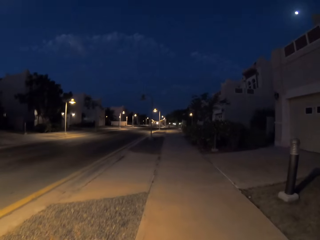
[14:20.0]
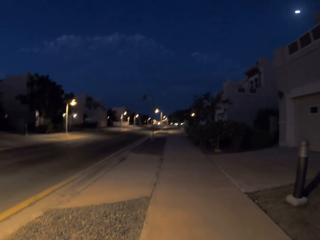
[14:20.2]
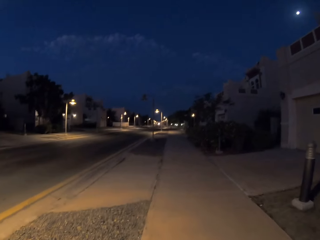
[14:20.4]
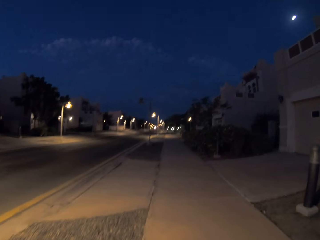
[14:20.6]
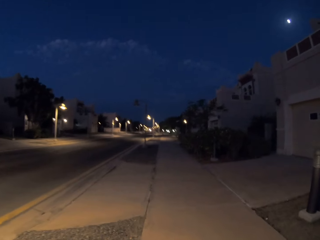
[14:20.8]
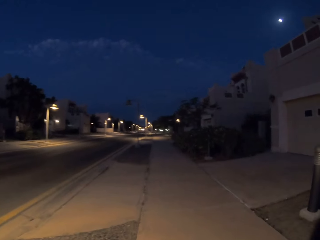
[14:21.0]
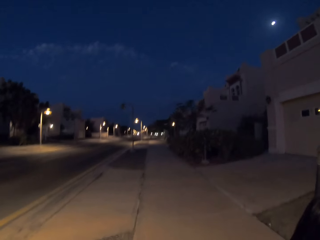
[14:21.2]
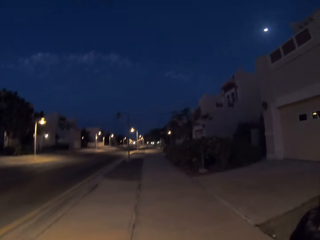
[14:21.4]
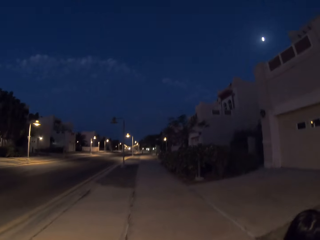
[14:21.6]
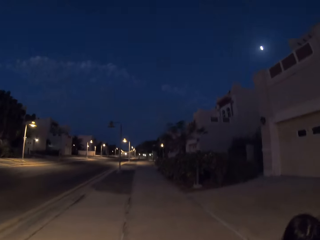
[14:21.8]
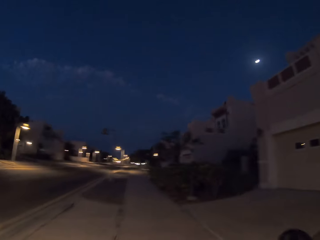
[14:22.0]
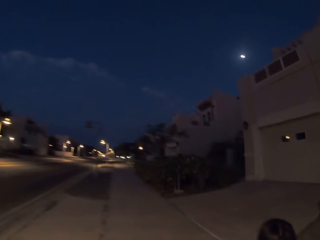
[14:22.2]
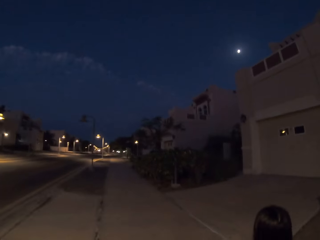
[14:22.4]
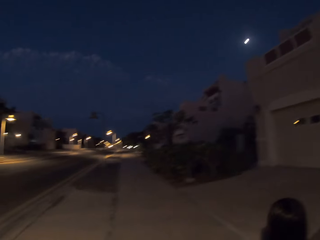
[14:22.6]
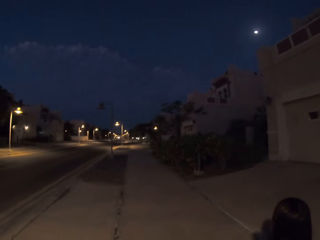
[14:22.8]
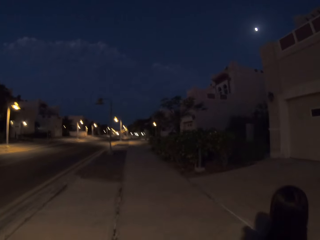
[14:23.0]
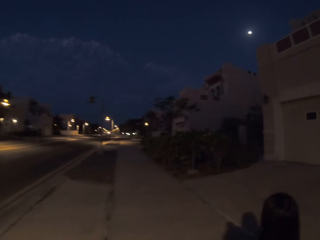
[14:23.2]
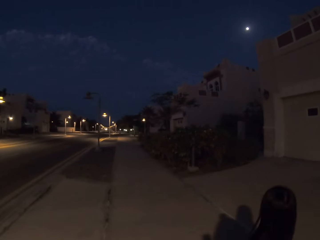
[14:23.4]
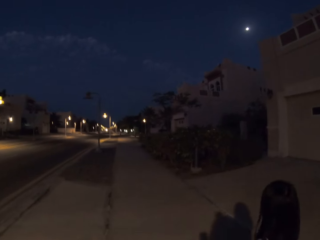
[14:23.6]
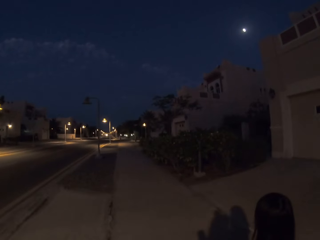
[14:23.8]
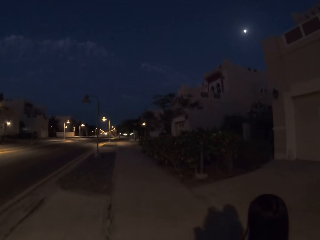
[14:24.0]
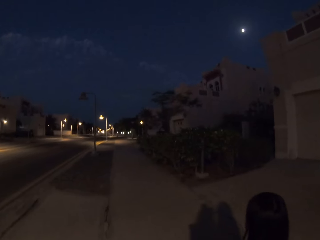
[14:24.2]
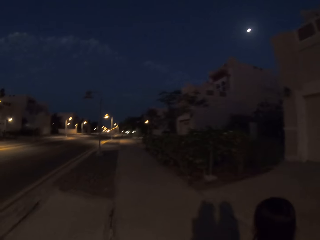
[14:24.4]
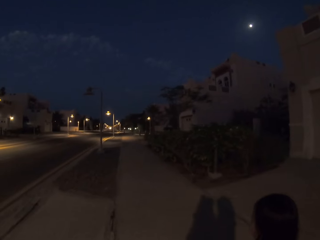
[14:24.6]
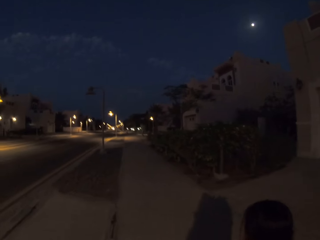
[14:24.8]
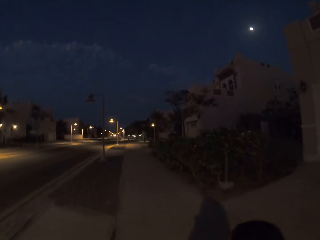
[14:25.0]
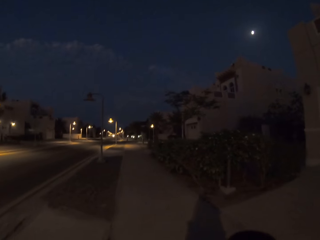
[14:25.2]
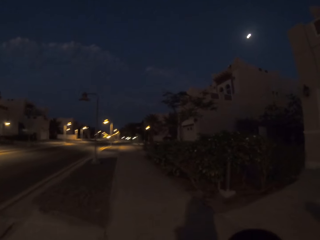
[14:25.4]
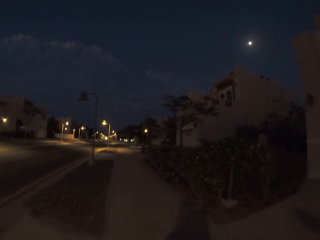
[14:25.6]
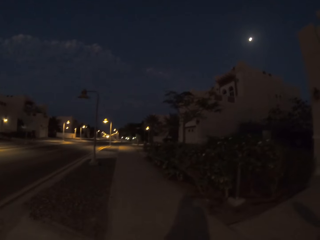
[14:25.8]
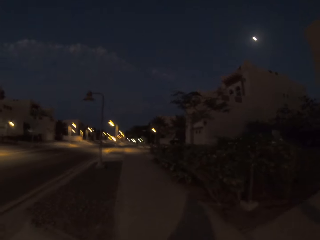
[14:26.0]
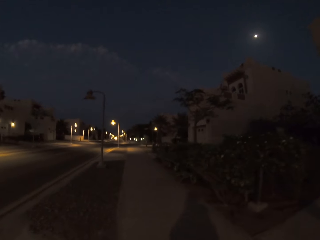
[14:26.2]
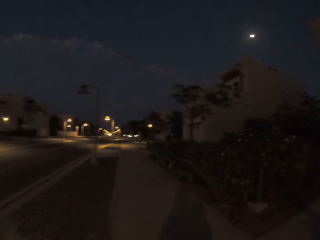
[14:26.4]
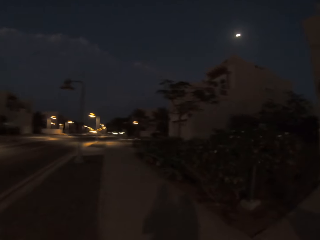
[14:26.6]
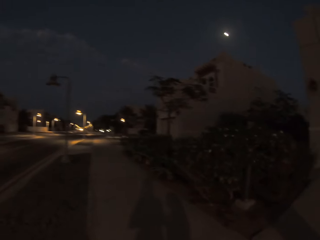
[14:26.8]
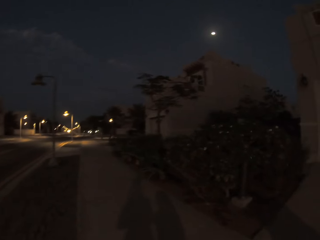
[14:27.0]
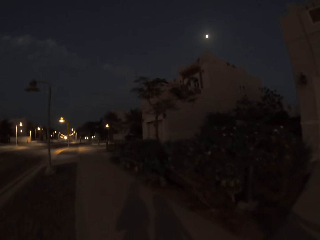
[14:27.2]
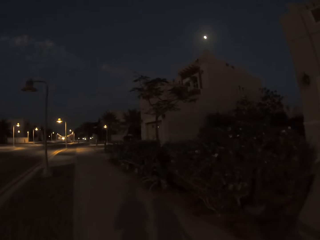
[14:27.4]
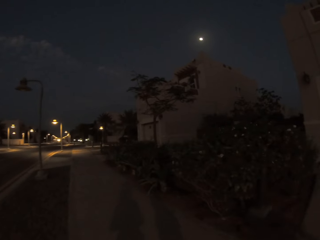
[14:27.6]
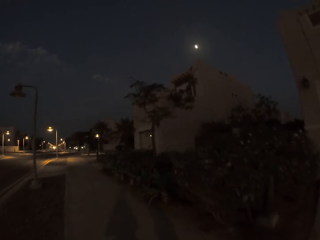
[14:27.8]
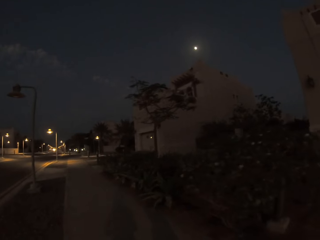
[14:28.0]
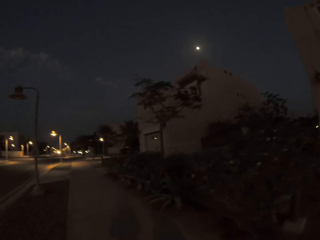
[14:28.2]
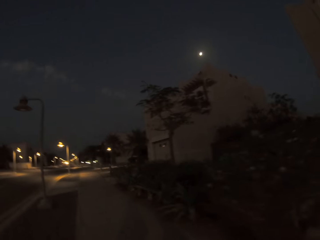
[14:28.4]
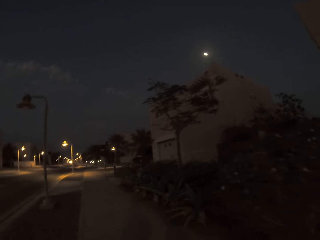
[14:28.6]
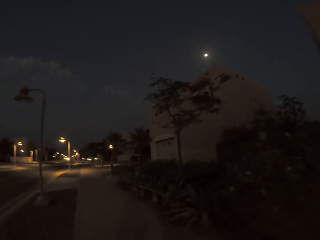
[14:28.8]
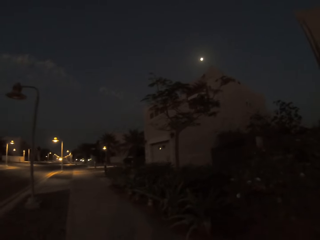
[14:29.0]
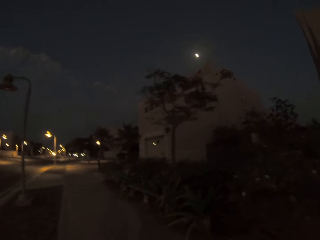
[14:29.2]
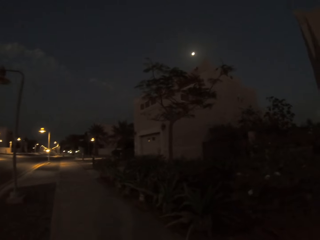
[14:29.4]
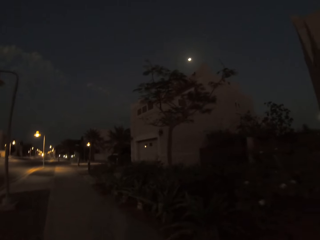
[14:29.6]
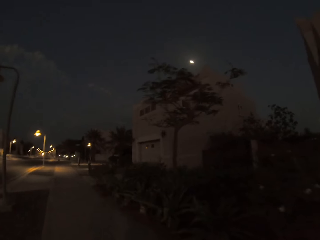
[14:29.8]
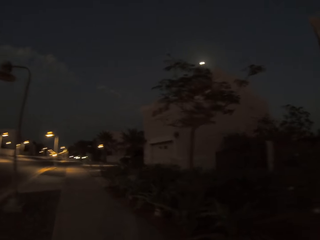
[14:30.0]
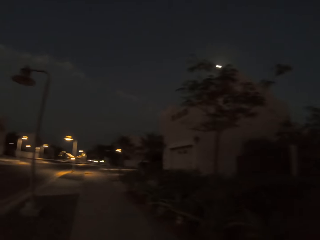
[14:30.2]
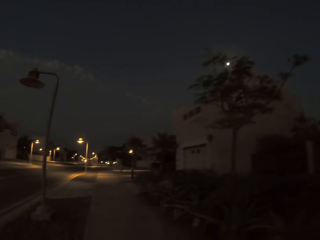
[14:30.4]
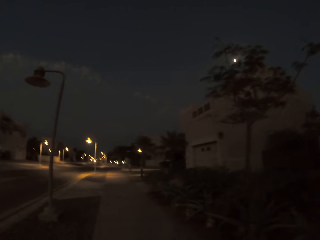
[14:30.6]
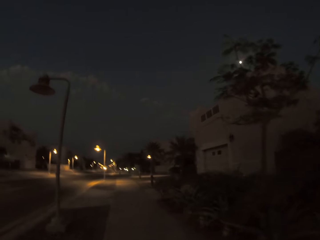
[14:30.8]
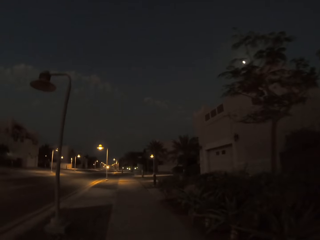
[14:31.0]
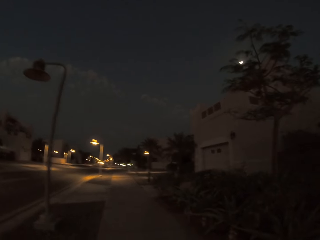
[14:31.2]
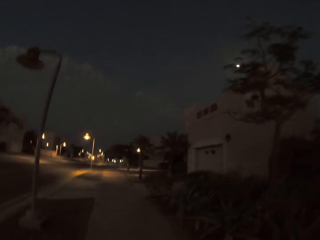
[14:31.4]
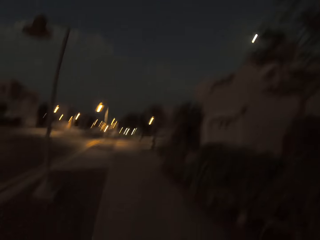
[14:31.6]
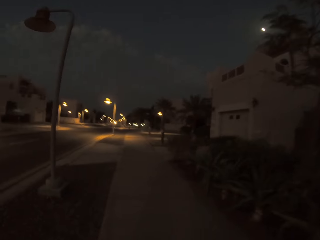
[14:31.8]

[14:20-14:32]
A child walks along the sidewalk. The camera wearer walks along the sidewalk.

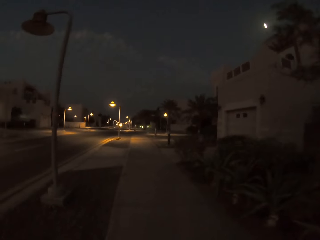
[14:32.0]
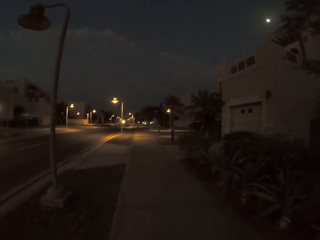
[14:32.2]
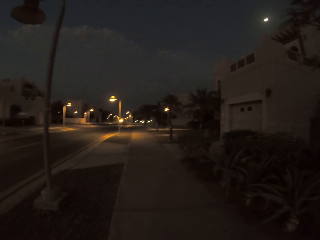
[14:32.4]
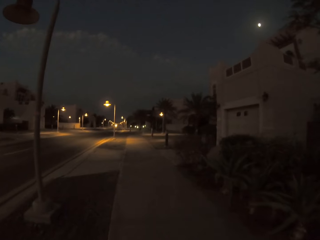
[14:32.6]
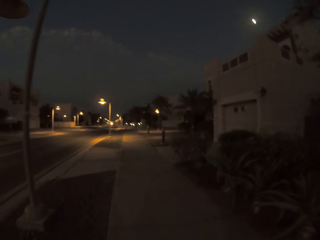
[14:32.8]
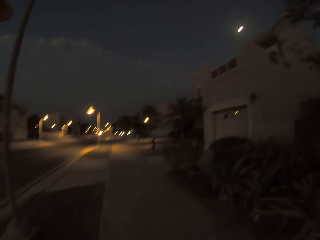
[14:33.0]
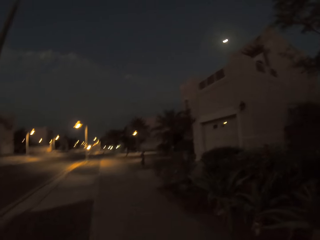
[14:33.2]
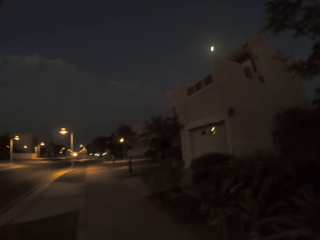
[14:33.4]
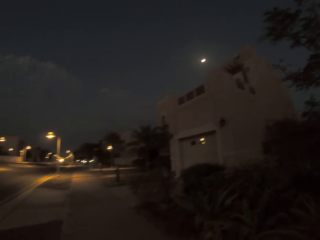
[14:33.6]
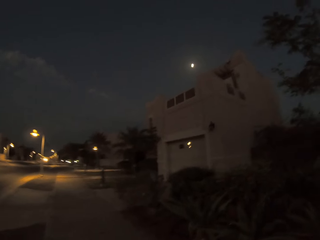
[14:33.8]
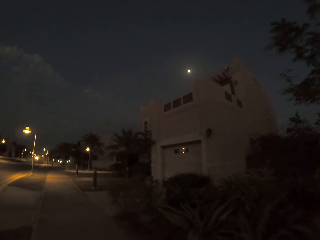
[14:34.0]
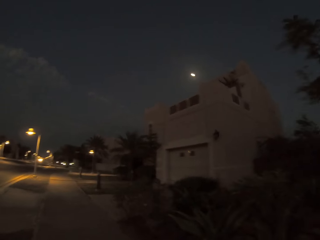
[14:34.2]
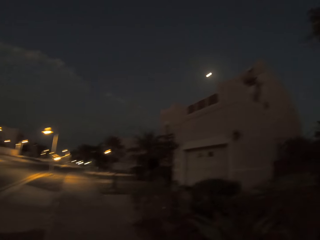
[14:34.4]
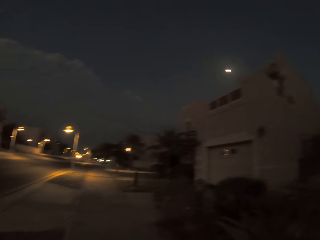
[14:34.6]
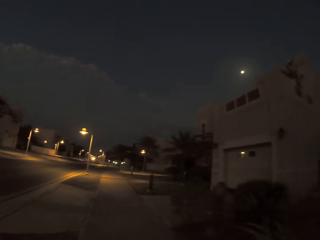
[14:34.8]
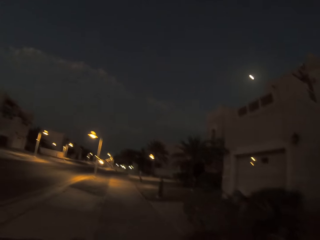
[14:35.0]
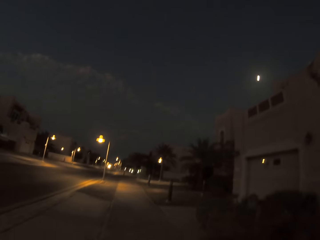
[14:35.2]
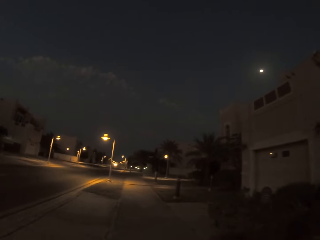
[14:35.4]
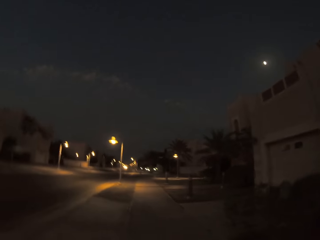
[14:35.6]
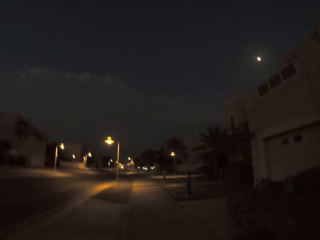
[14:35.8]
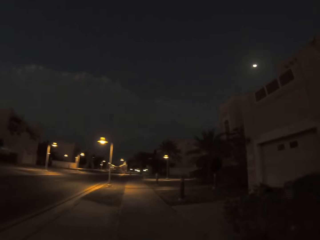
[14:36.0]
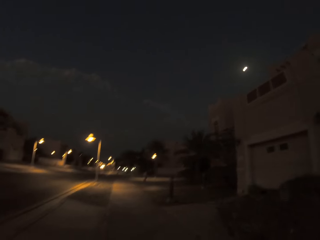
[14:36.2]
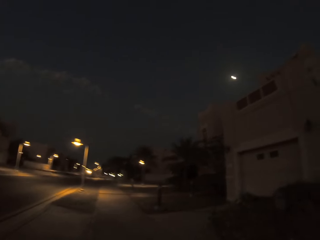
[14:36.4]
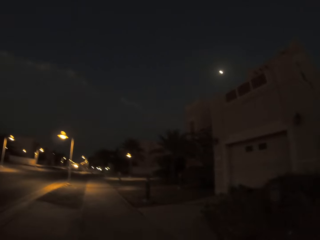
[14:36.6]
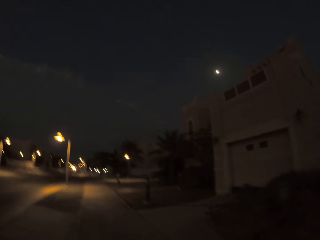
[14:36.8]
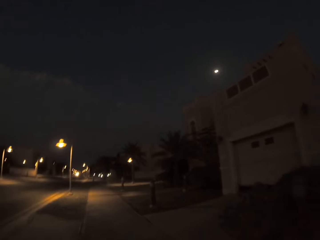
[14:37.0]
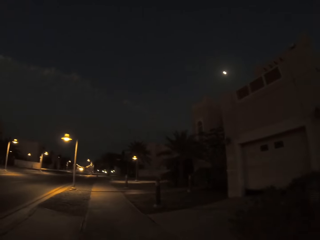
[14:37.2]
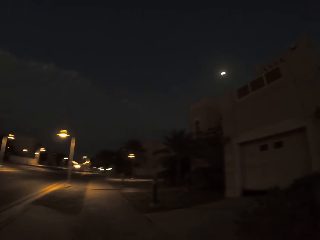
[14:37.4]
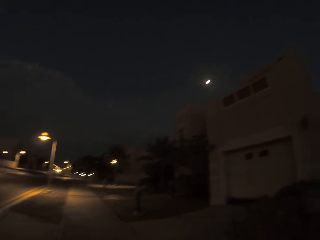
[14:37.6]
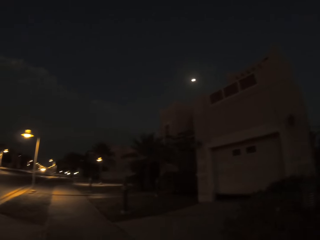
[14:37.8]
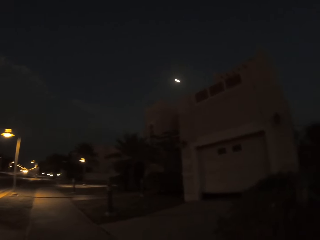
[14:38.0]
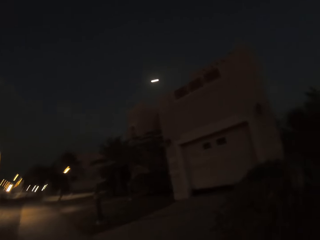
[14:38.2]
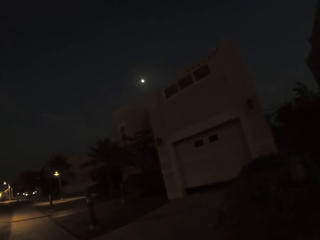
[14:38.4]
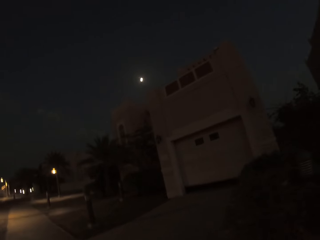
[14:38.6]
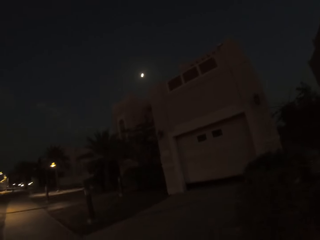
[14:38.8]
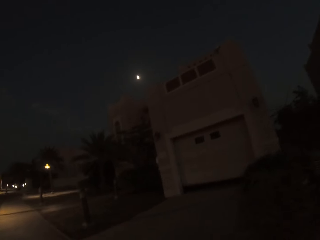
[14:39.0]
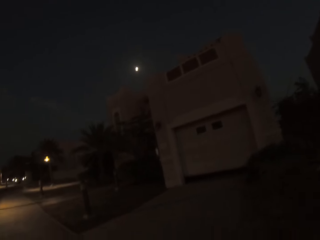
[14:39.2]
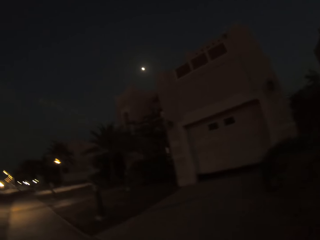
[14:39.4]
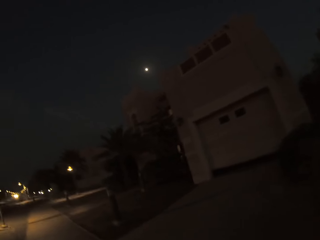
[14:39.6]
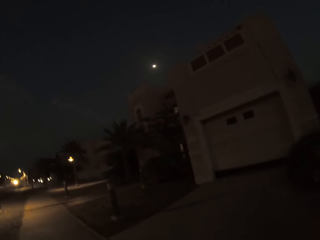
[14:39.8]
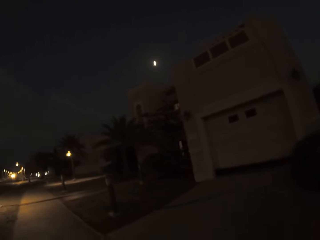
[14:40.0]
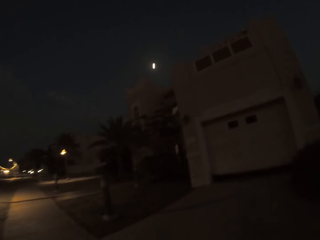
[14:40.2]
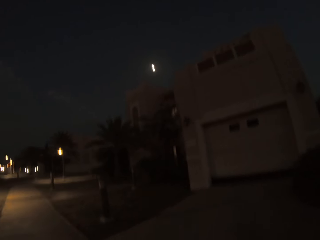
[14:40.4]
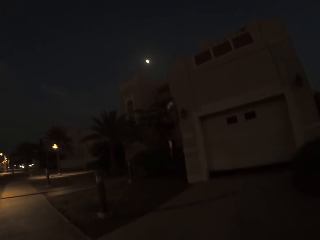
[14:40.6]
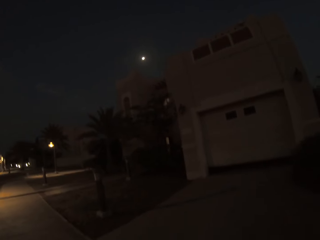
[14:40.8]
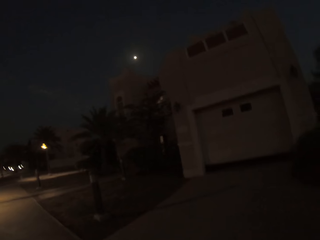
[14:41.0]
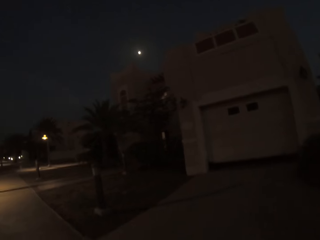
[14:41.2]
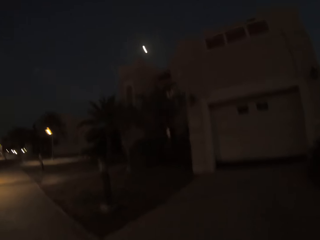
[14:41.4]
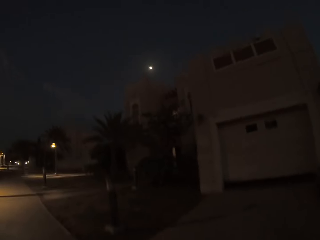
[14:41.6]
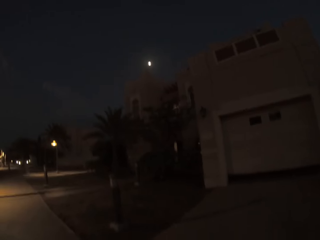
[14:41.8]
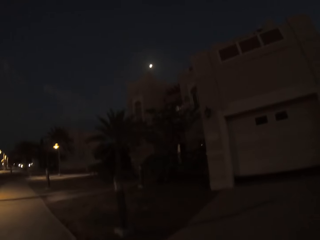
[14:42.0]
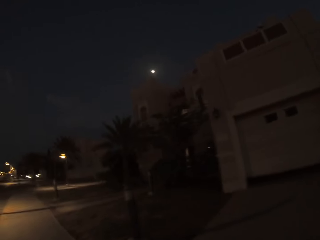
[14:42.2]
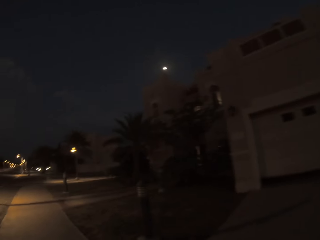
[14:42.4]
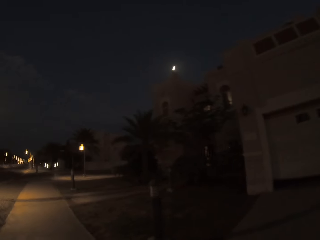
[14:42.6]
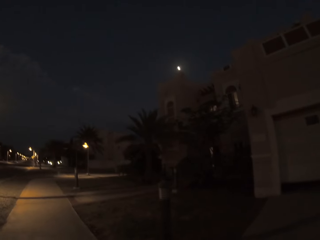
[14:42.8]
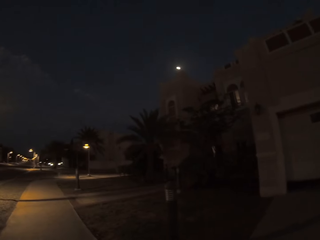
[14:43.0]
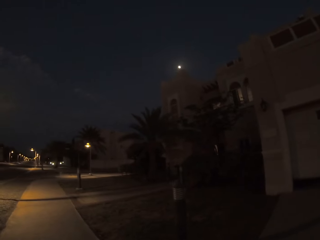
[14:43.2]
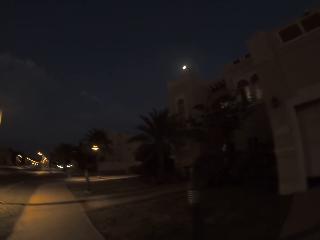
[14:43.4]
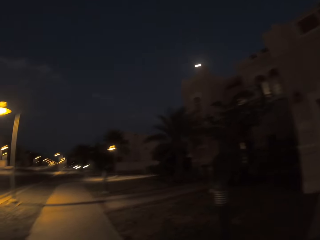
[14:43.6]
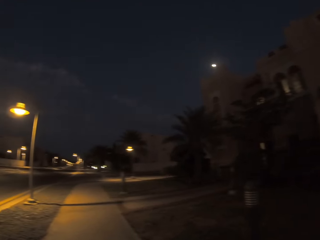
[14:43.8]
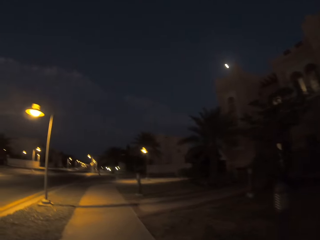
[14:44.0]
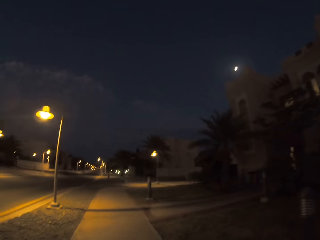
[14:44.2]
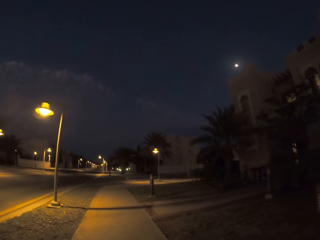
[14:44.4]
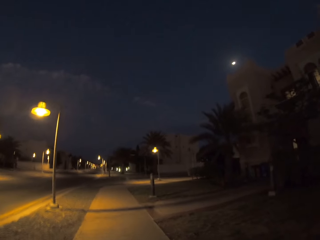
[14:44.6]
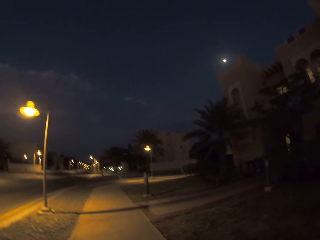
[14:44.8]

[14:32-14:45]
The camera wearer looks at the driveway. They walk along the sidewalk.
